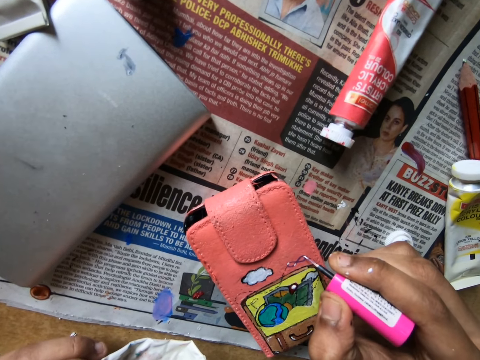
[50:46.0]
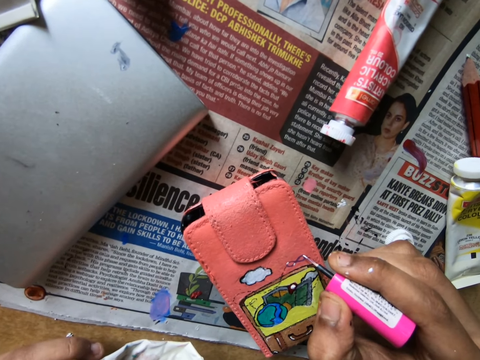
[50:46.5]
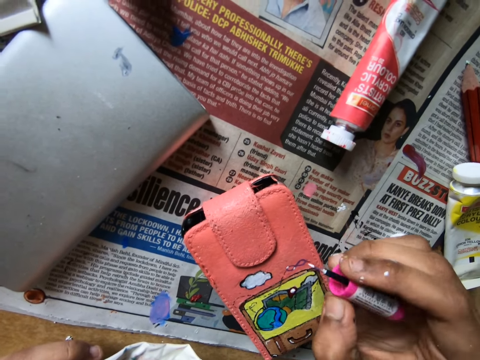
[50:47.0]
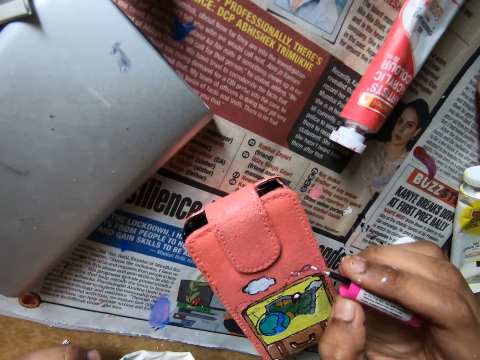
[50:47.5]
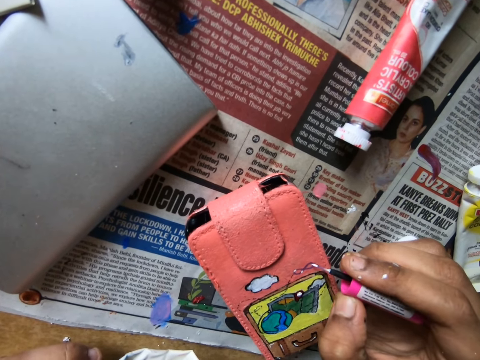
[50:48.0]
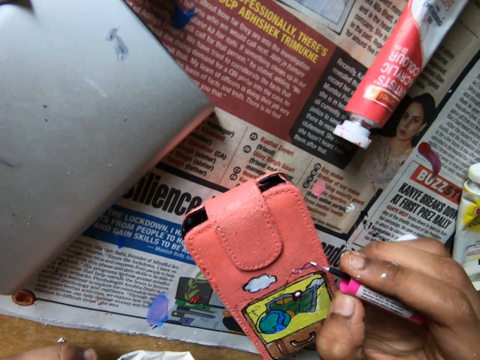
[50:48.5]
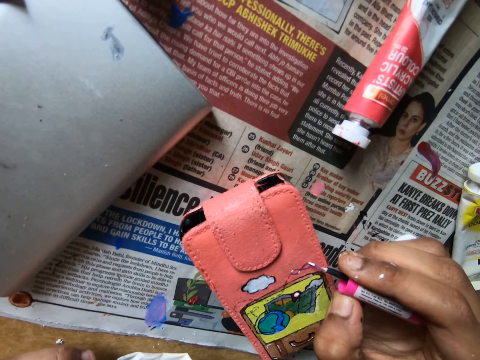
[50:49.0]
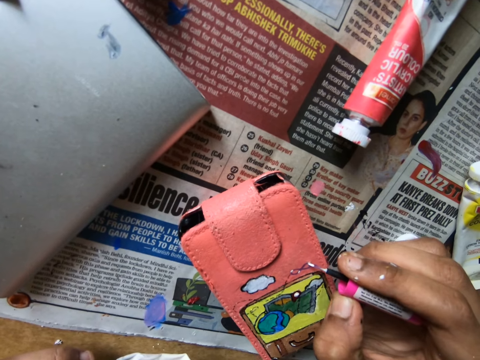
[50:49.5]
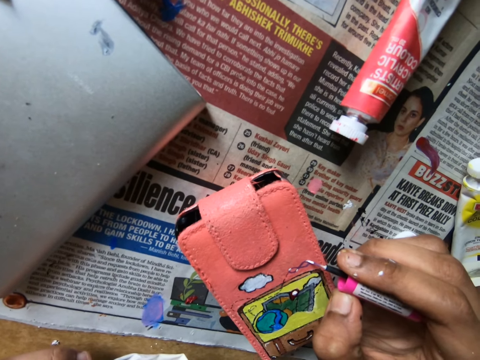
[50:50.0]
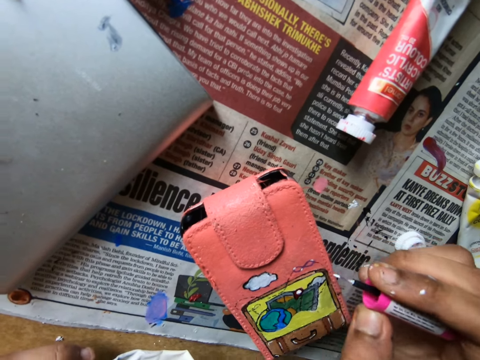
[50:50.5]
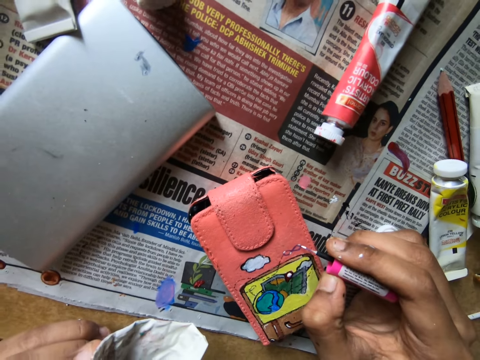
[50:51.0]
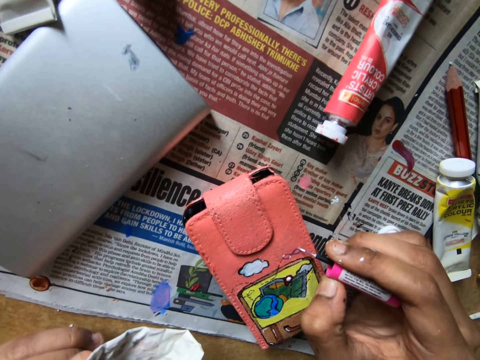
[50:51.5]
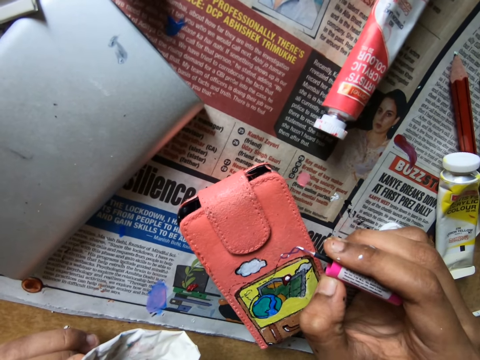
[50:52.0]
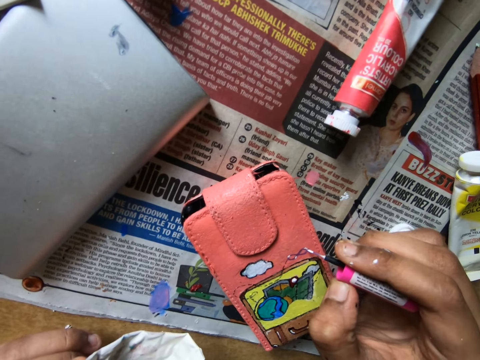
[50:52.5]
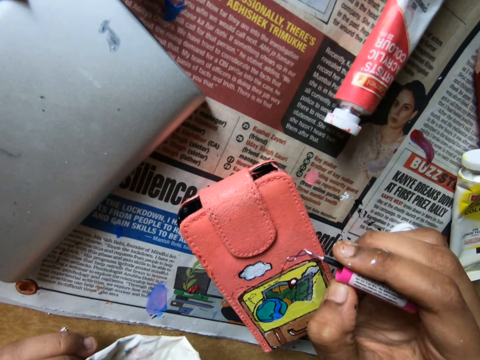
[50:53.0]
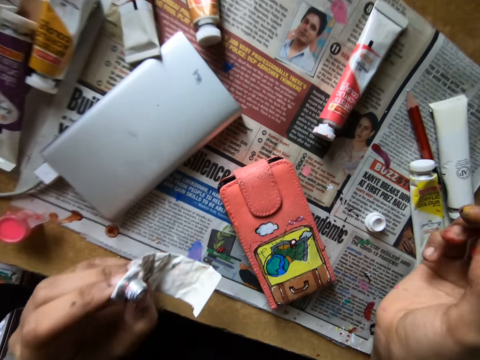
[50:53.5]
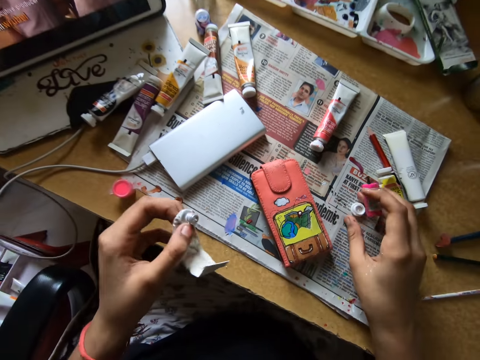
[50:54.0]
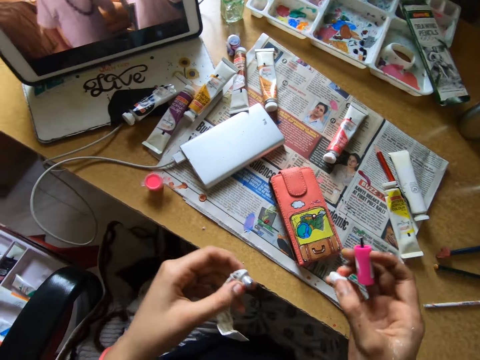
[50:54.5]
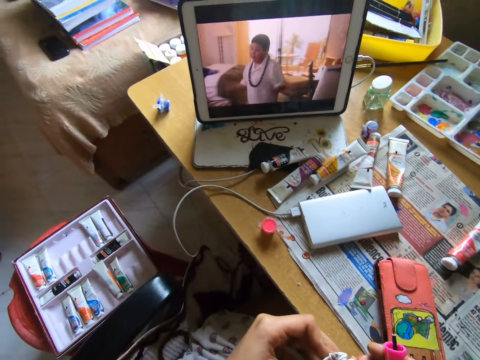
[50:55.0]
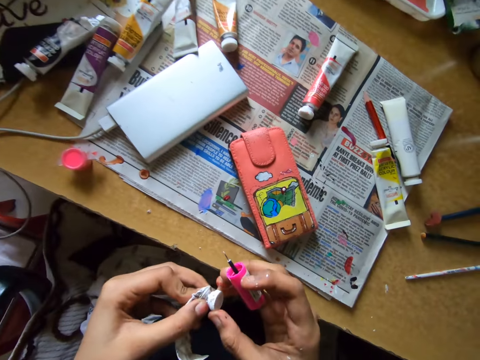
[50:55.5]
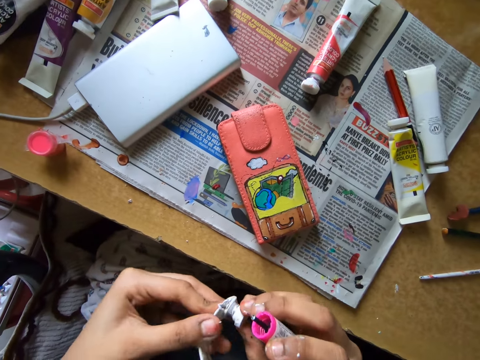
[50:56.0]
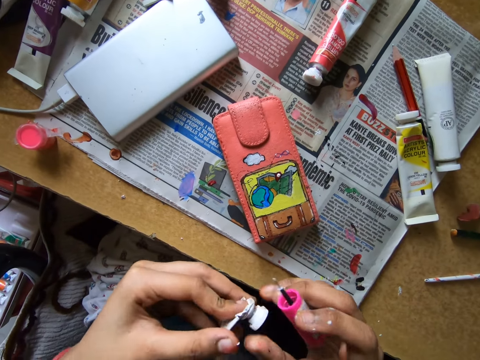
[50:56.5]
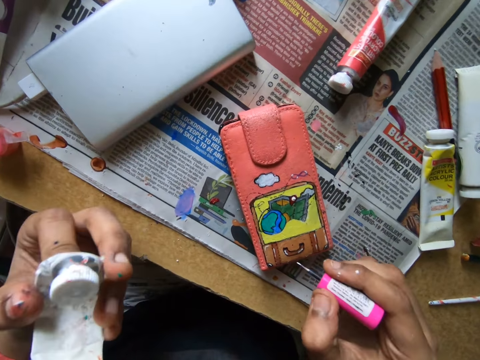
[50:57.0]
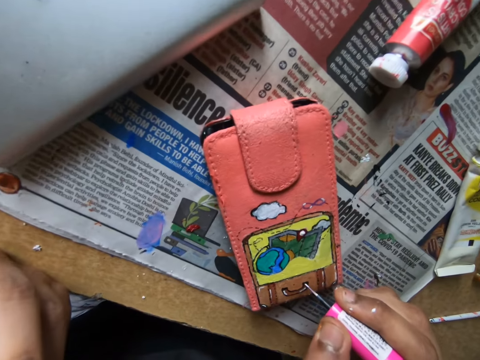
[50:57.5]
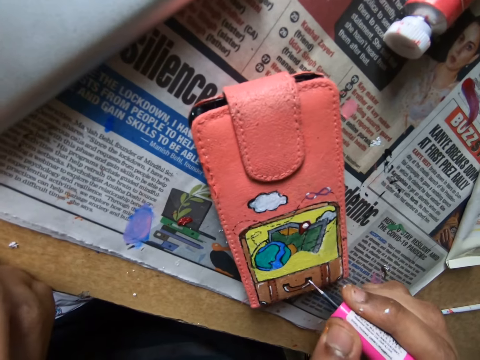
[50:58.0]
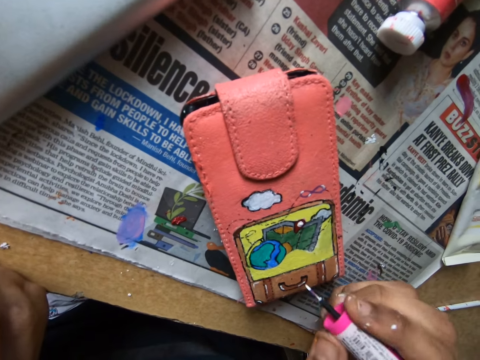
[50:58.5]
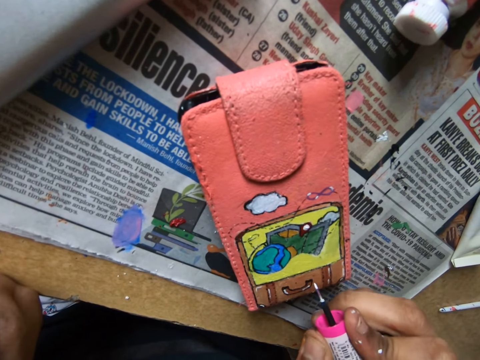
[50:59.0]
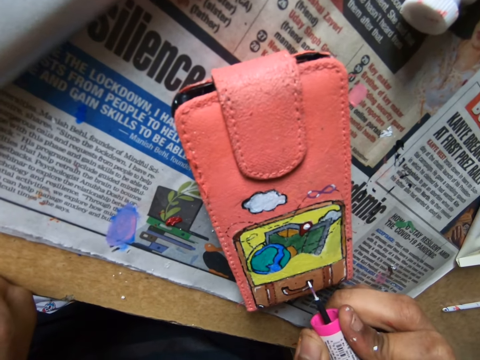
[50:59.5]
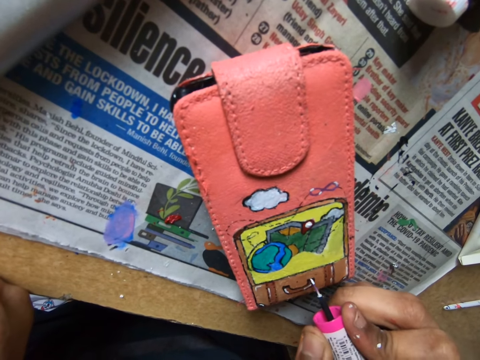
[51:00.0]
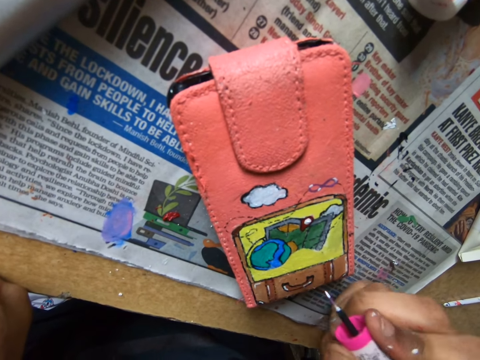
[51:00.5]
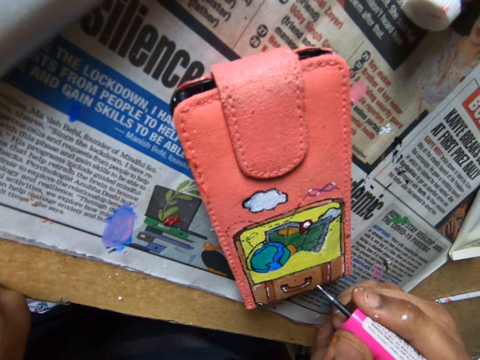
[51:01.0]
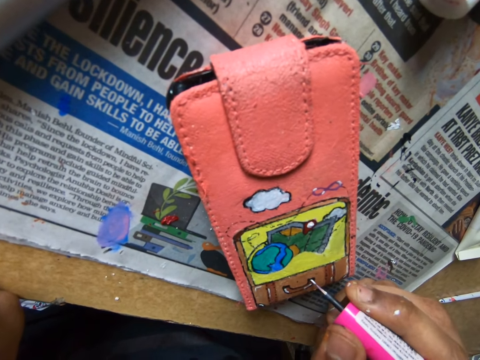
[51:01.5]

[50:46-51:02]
The camera wearer applies color on the drawing on the wallet. They pick up the water color tube lid. They watch on a tablet. They close the water color tube with the lid. They apply color on the drawing on the wallet.

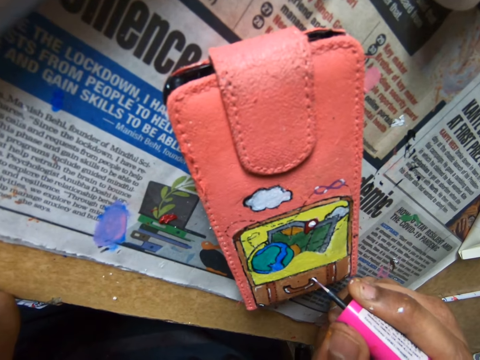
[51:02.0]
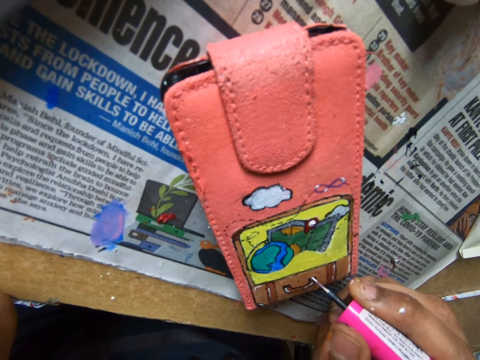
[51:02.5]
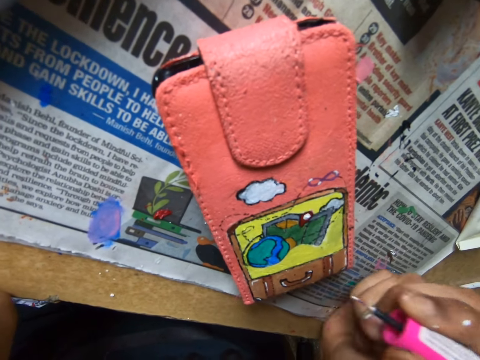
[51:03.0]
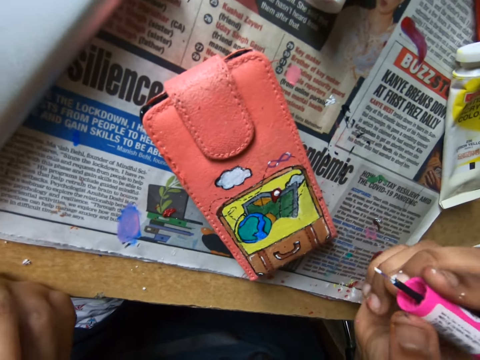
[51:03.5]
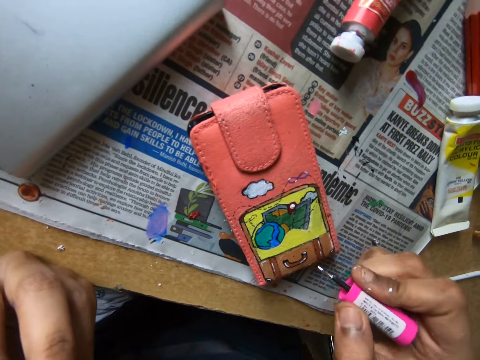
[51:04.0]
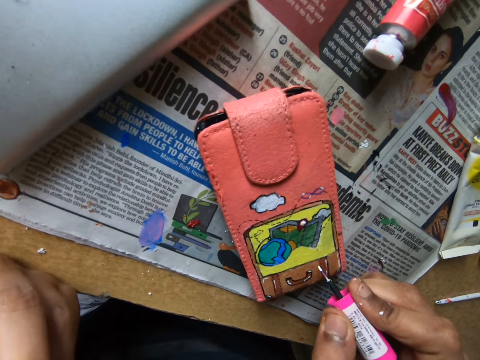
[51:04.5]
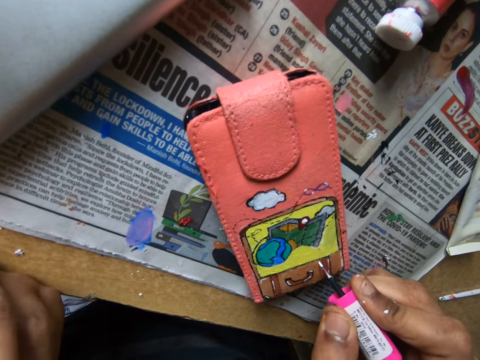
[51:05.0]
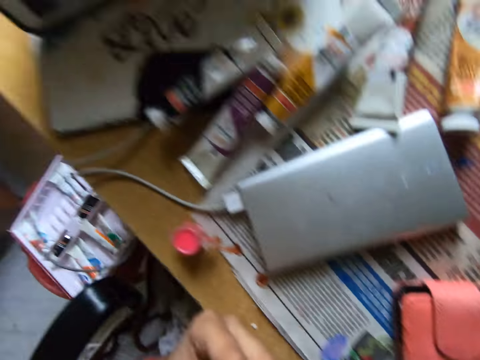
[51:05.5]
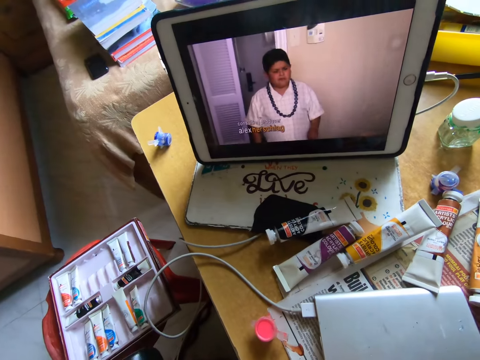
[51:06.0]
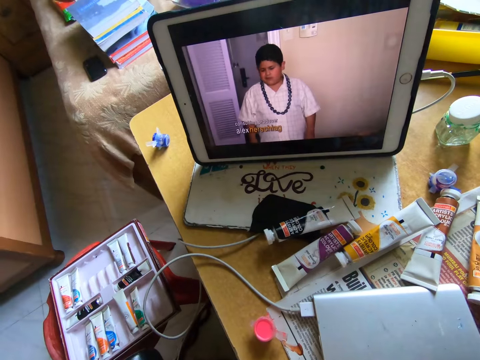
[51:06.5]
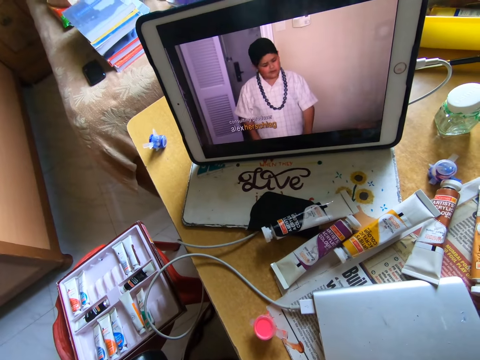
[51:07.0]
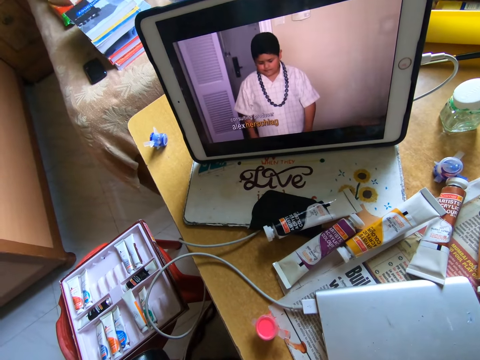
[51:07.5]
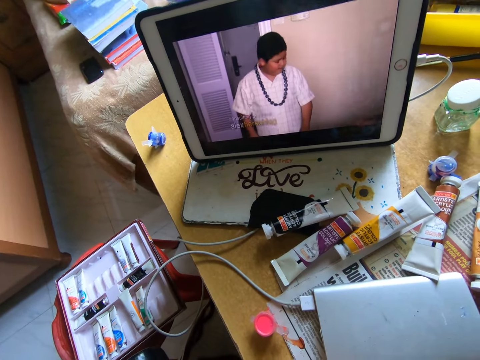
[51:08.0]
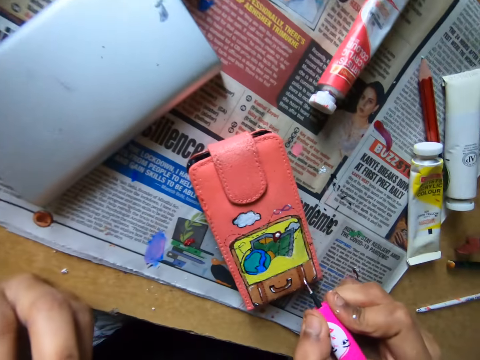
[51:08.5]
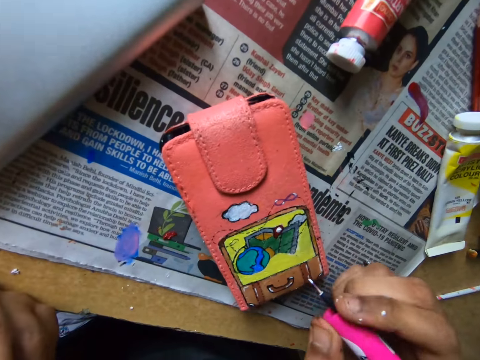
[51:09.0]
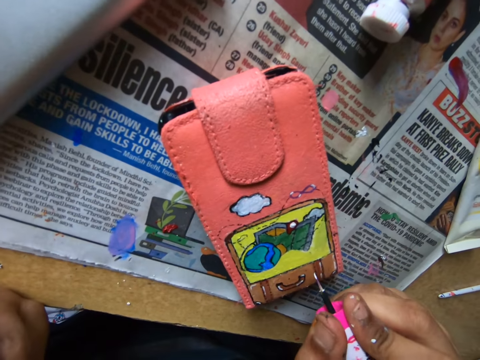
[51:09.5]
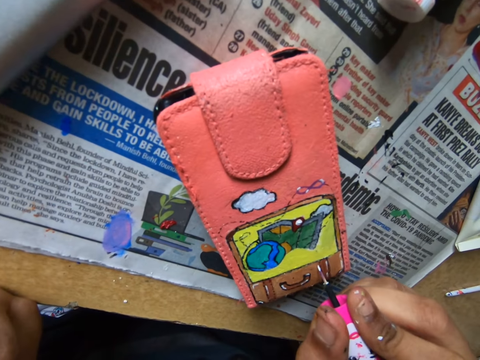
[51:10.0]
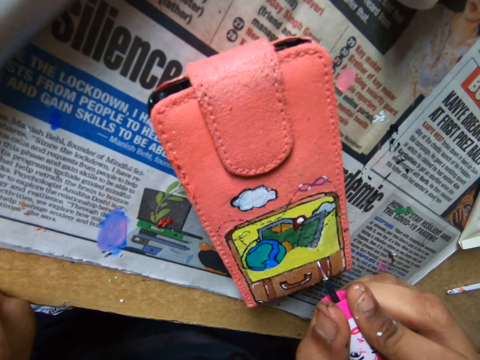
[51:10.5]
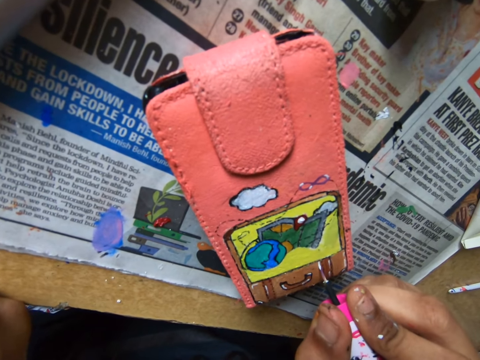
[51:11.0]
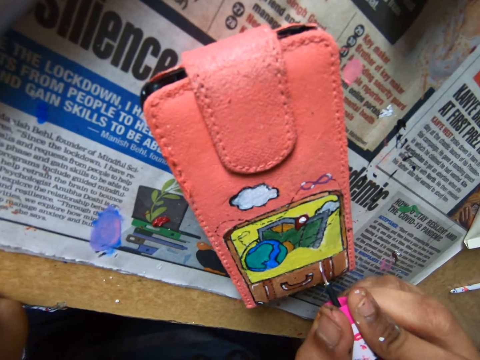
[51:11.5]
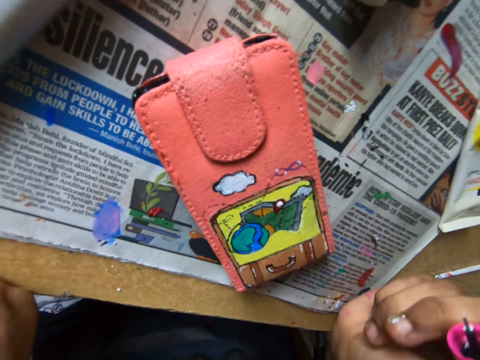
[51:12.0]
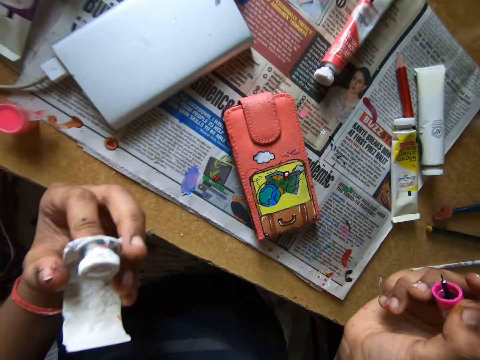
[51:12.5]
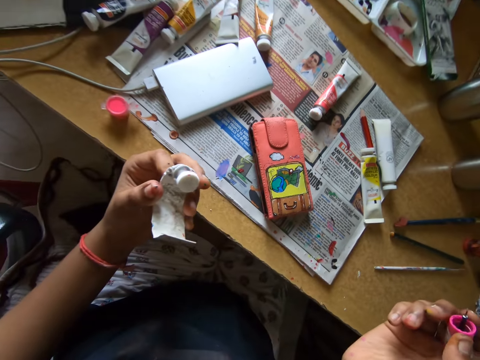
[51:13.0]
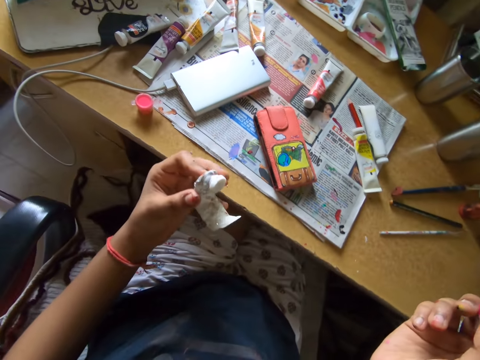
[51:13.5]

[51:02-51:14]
The camera wearer applies color on a drawing on the wallet. They look at the tablet. They apply color on the drawing on the wallet.
